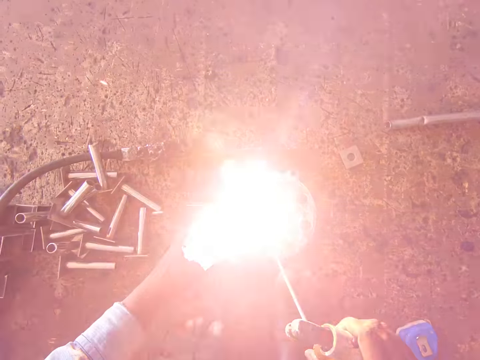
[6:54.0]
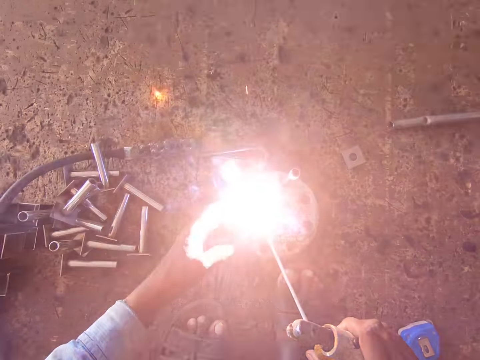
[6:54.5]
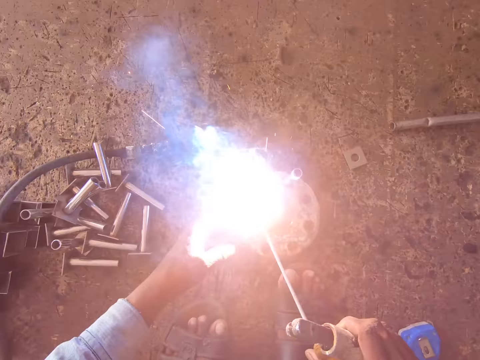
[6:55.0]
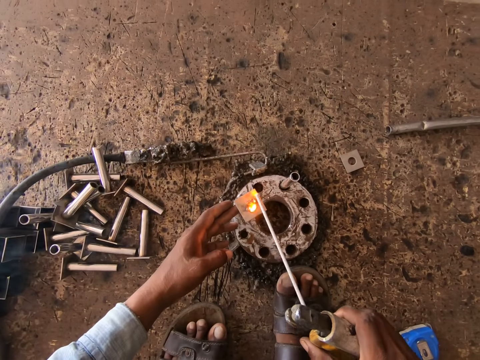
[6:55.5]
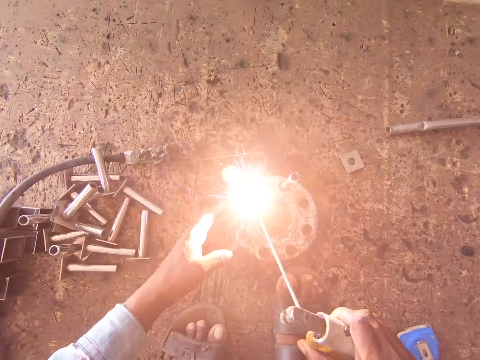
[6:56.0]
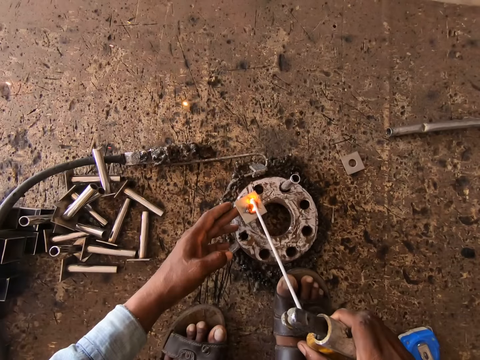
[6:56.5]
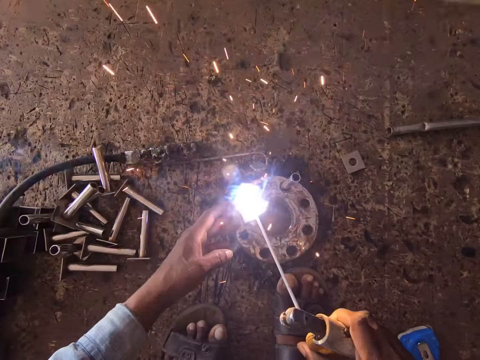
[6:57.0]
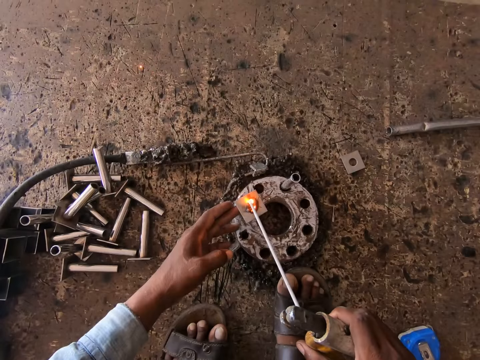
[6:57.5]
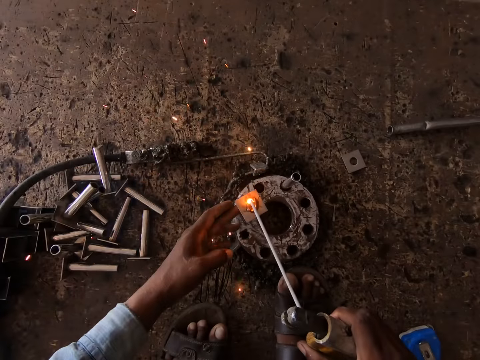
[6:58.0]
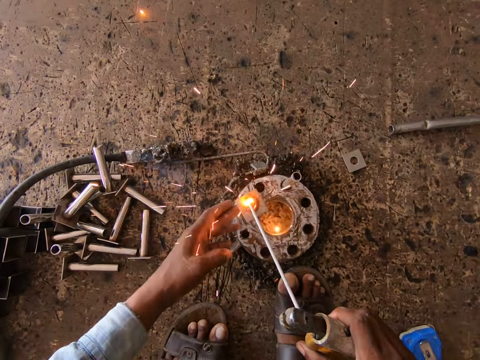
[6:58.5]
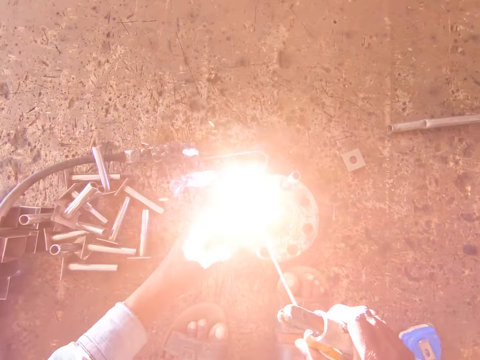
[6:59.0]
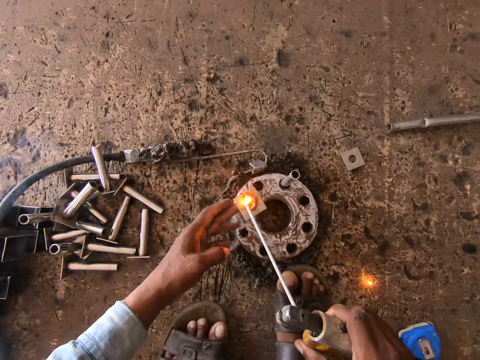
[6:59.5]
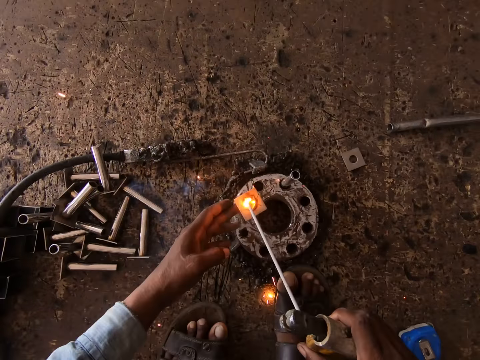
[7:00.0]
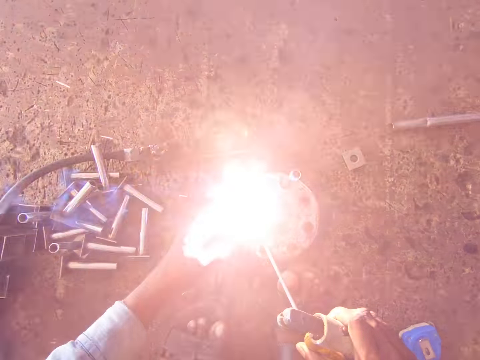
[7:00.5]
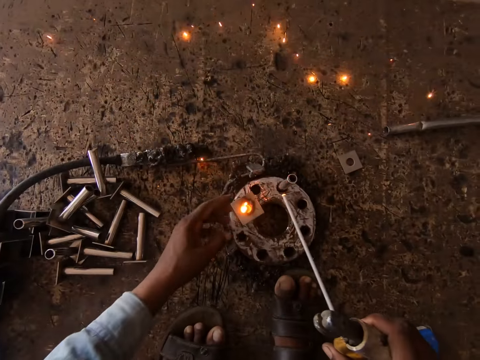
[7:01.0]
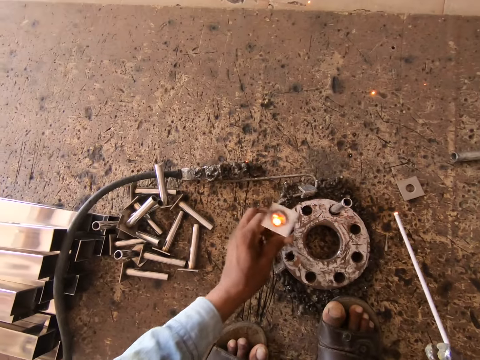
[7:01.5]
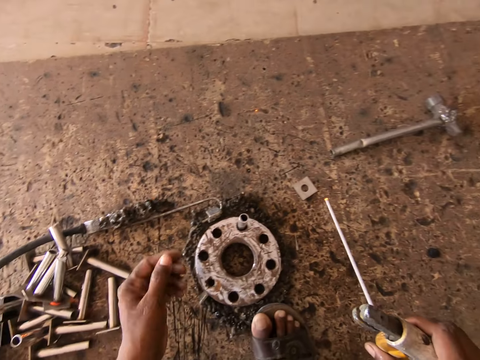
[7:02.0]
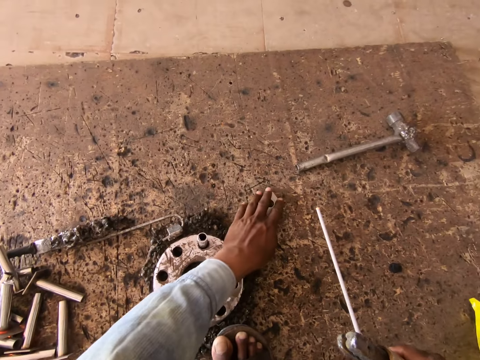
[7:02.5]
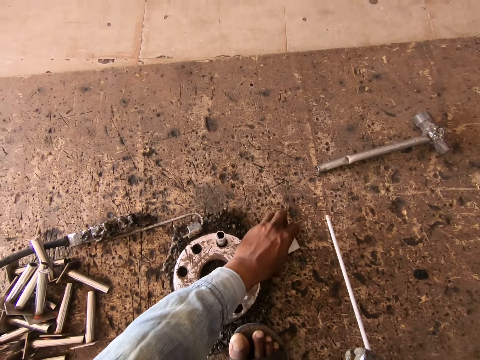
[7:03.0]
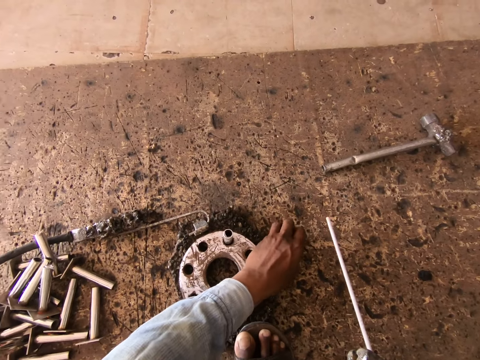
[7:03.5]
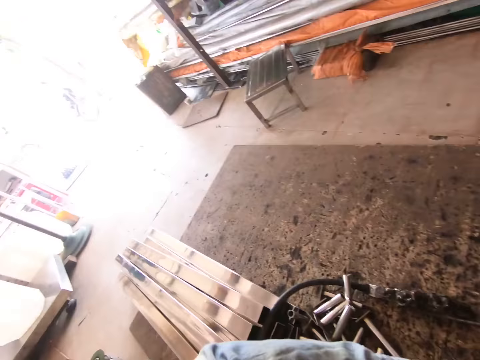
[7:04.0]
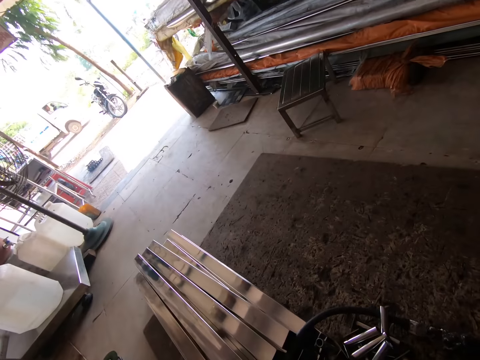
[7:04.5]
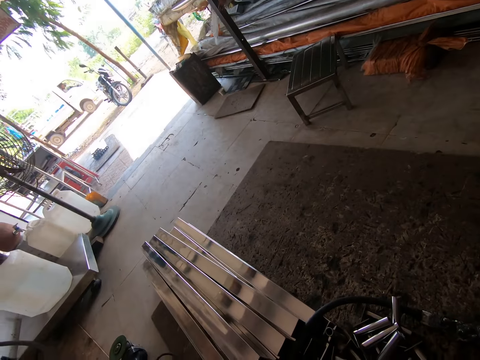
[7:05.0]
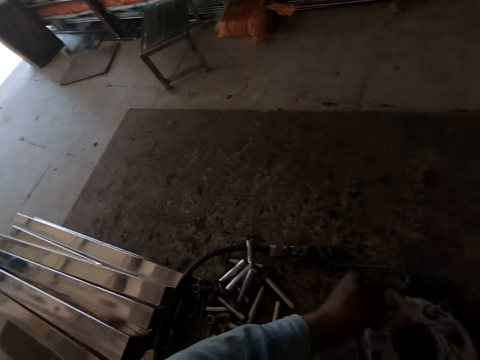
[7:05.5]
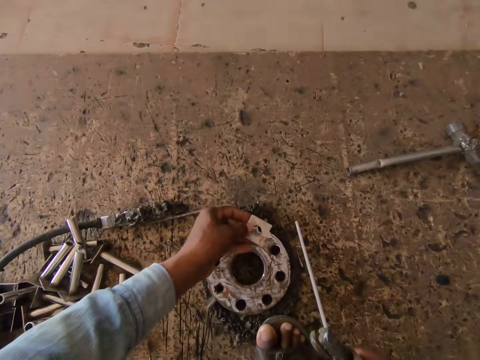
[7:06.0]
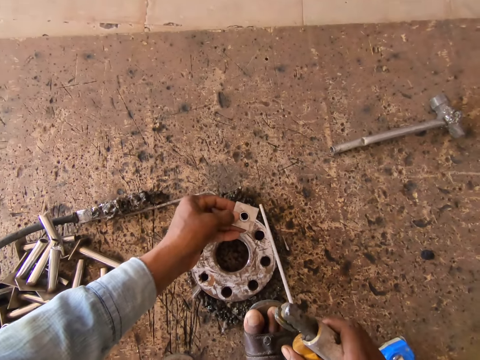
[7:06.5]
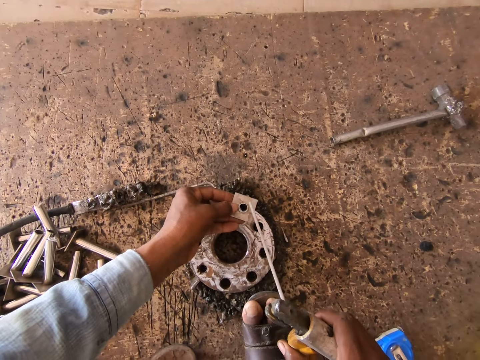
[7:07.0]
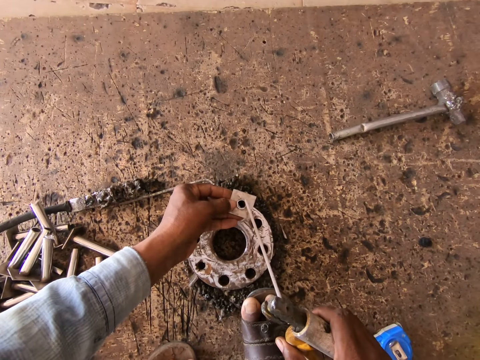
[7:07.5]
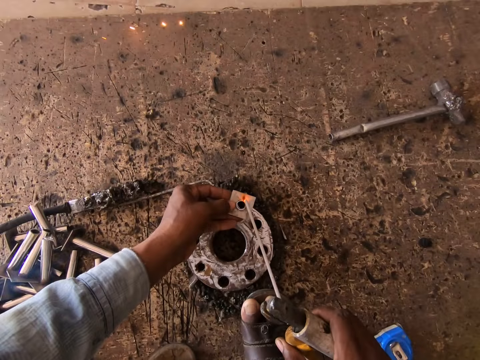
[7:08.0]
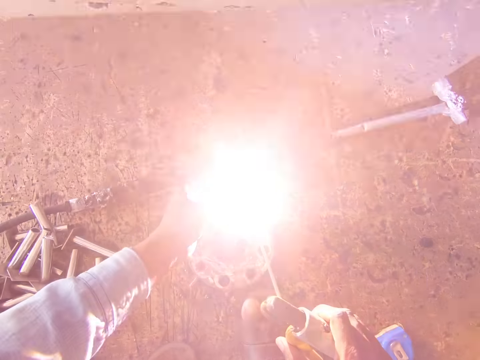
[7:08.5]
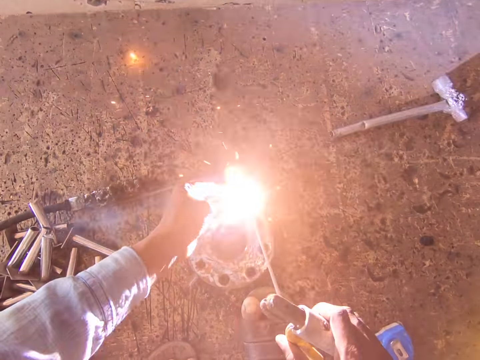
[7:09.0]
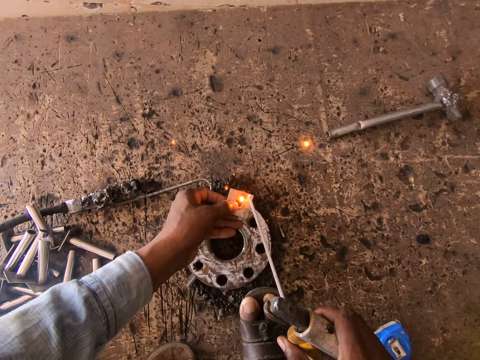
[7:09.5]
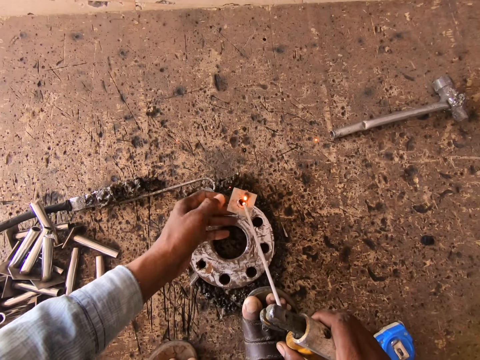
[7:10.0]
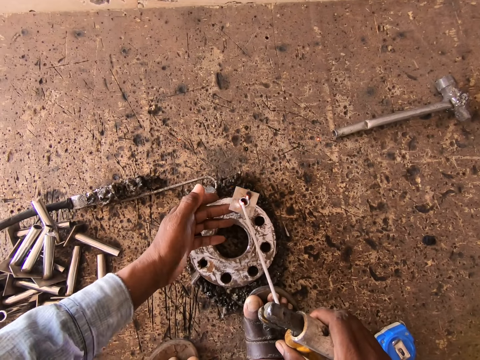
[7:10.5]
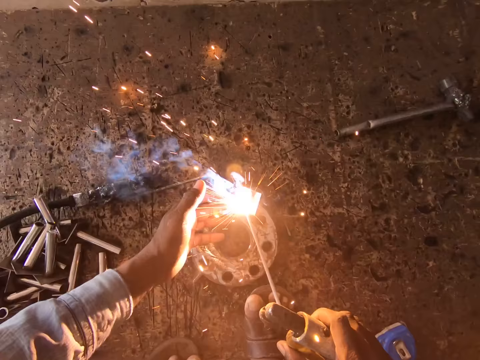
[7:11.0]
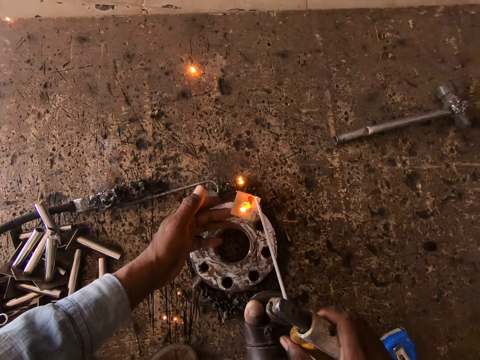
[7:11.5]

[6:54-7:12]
The camera wearer throws the piece of metal on the ground with his left hand. He picks up the metal. He picks up a piece of metal from the ground with his left hand. He looks around. He places the piece of metal in his left hand on a piece of metal in the round metal on the ground. He welds the piece of metal in his left hand to the piece of metal in the round metal with the welding tong in his right hand.

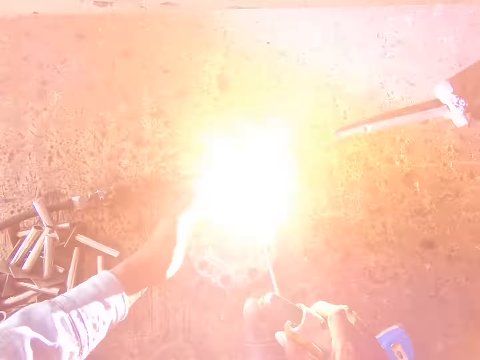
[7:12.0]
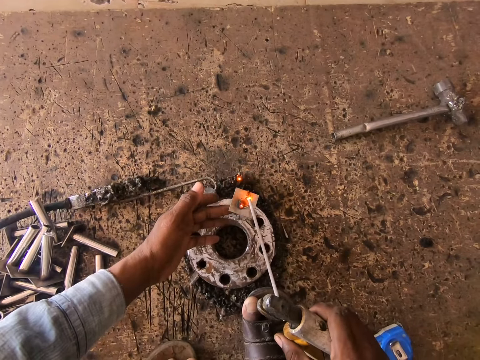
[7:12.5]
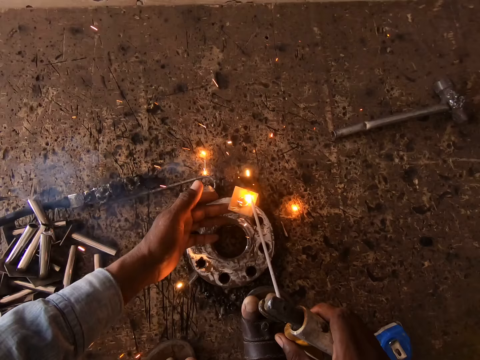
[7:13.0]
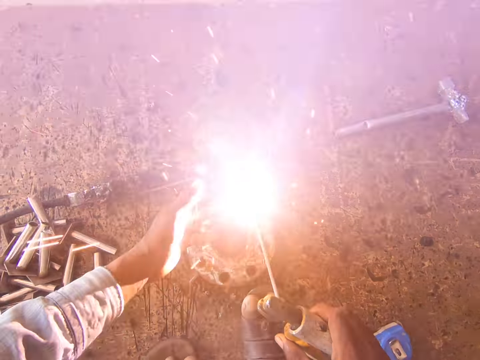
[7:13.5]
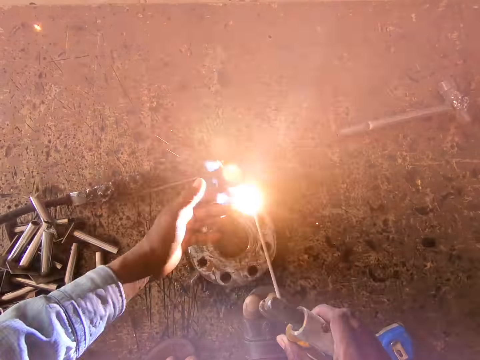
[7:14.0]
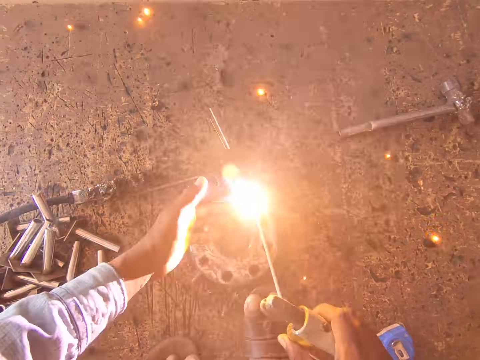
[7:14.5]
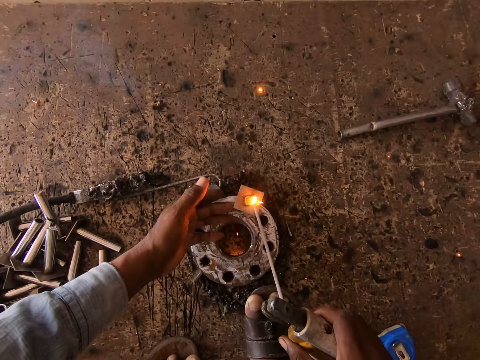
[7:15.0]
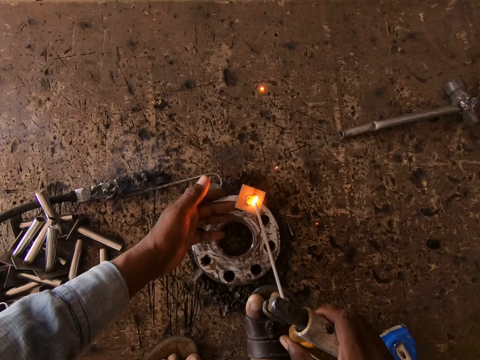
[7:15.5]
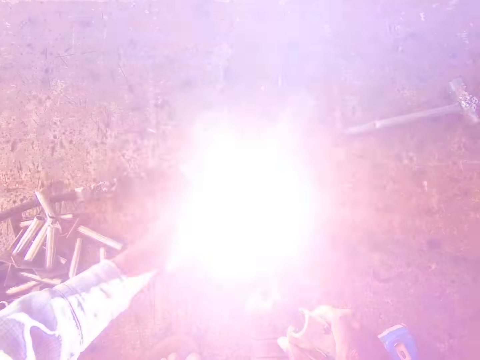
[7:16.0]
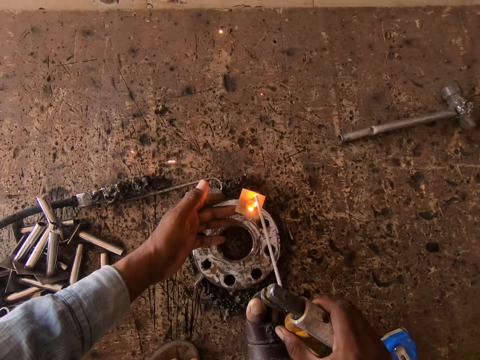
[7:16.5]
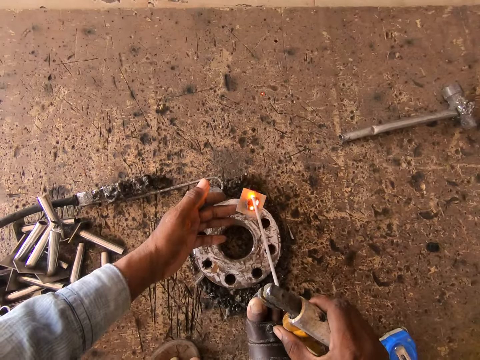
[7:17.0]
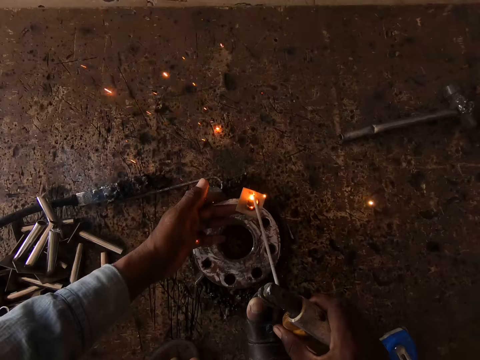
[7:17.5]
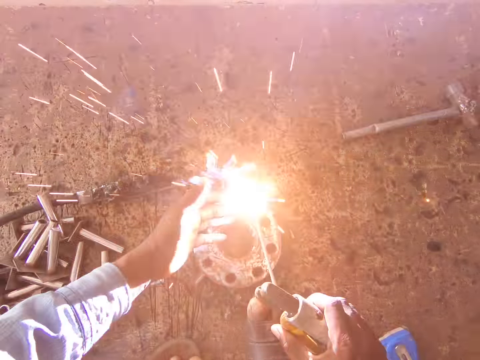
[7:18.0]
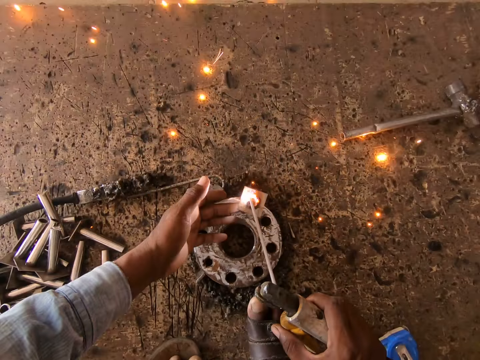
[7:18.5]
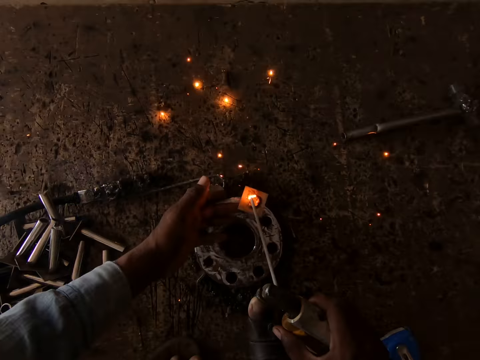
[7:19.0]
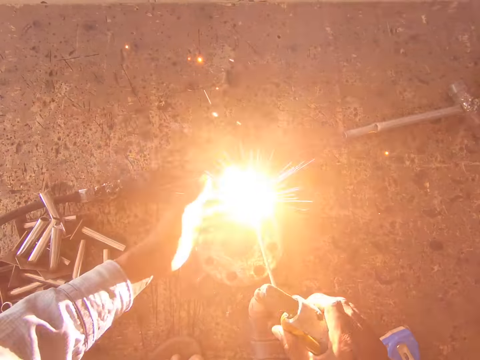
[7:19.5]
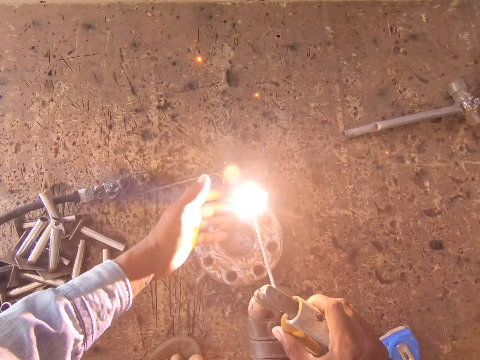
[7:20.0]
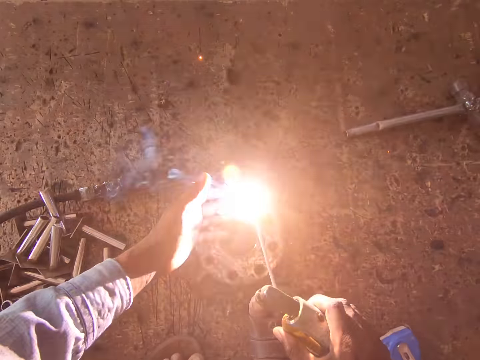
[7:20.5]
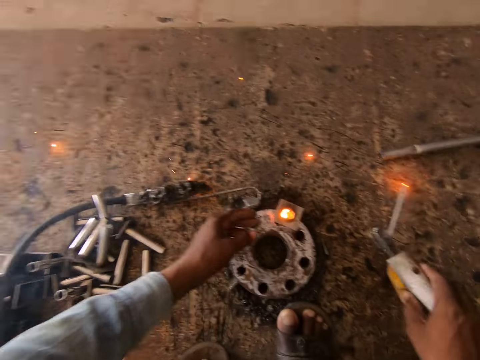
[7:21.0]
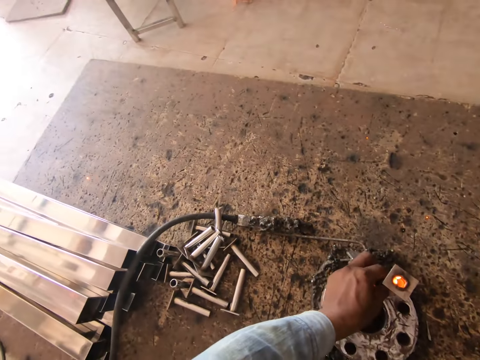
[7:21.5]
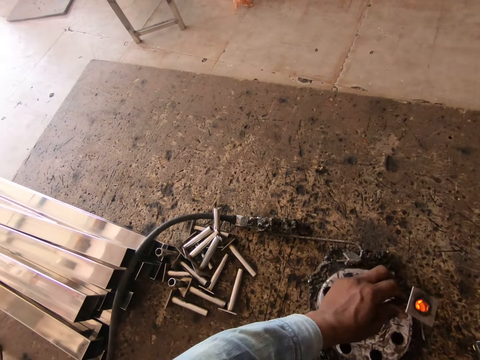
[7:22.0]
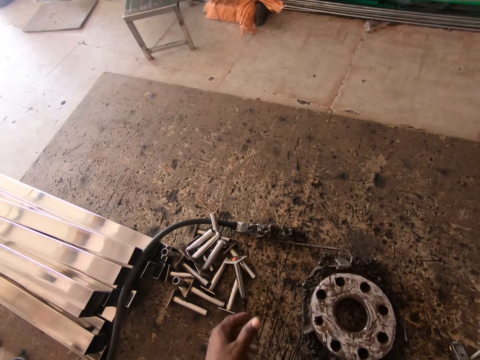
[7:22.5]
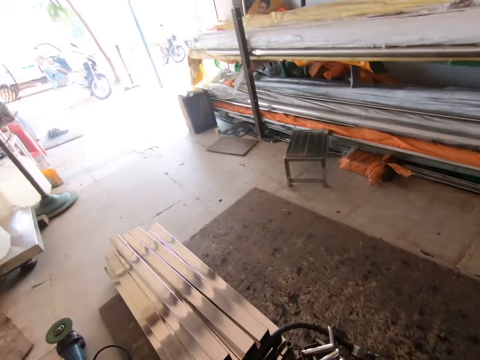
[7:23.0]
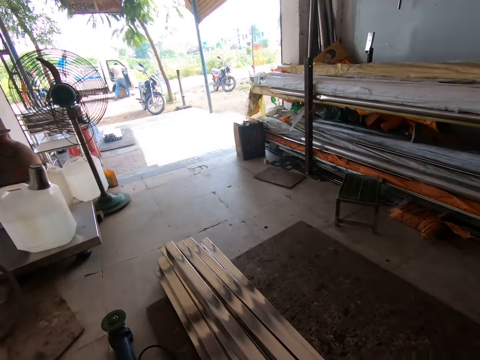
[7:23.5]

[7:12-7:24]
The camera wearer puts the welding machine on the ground. He removes the welded piece of metal from the round metal on the ground with his left hand. He throws the welded piece of metal in his left hand on the ground.
